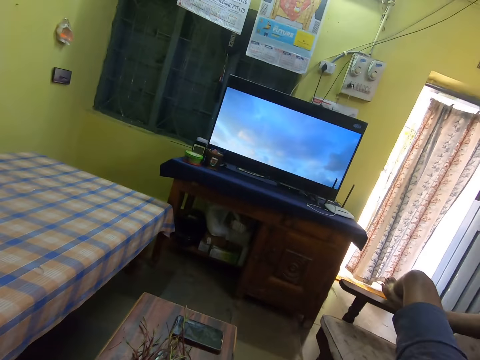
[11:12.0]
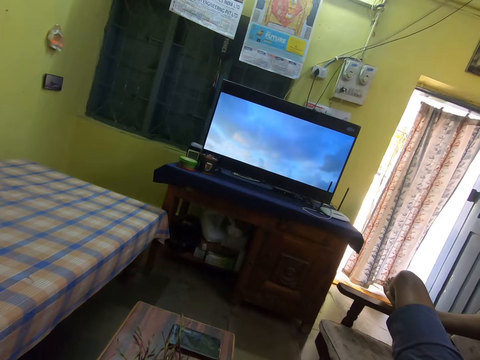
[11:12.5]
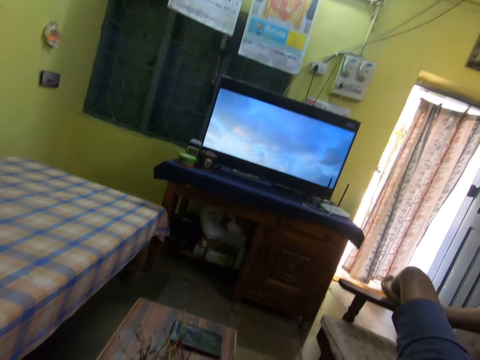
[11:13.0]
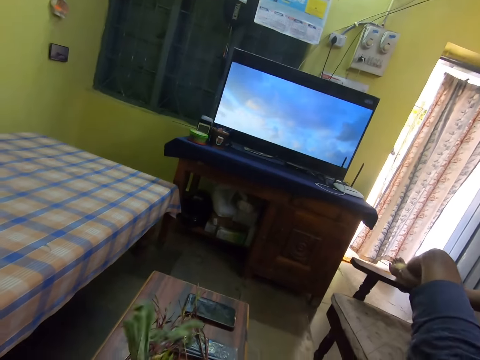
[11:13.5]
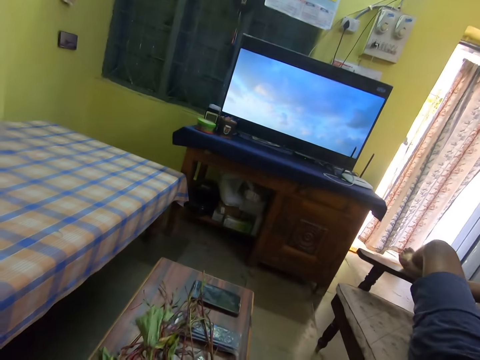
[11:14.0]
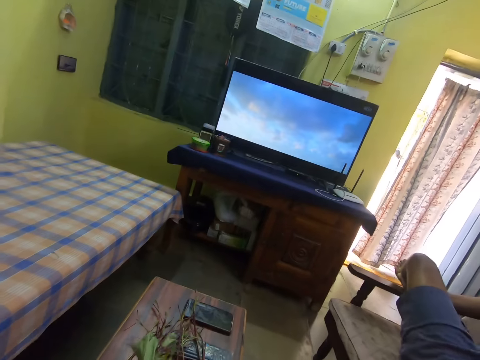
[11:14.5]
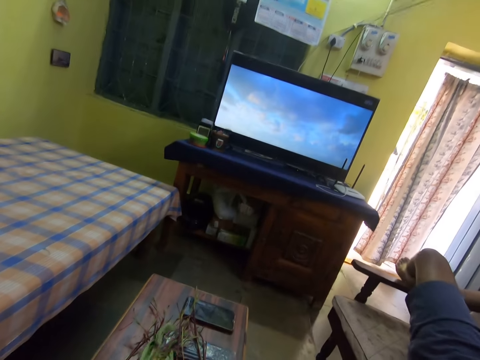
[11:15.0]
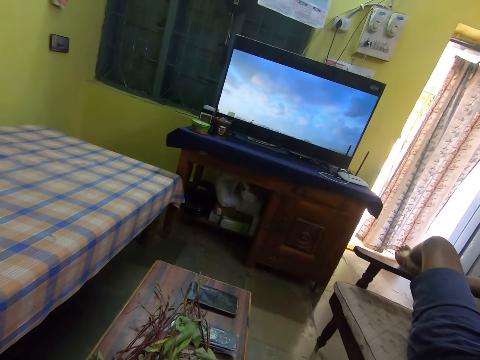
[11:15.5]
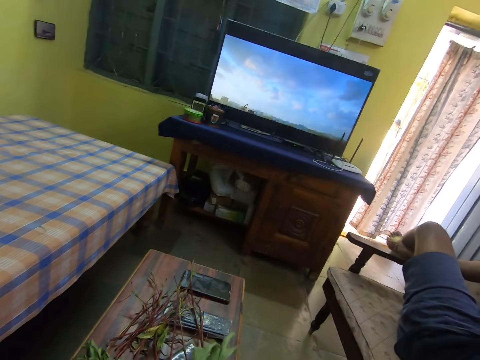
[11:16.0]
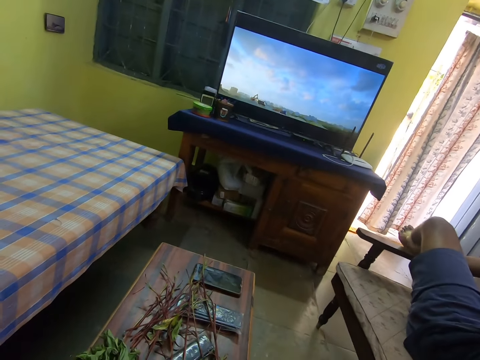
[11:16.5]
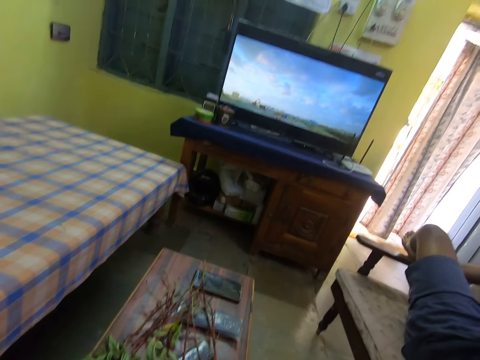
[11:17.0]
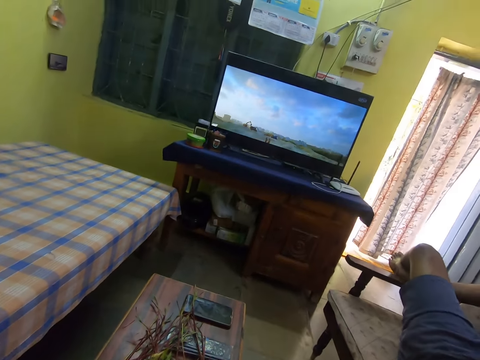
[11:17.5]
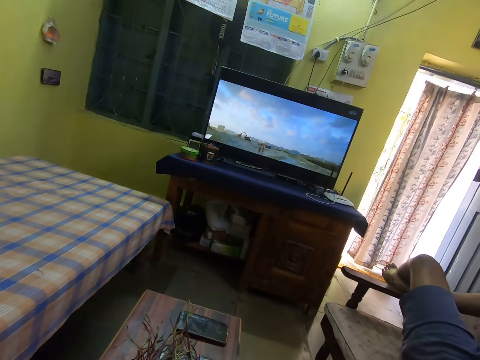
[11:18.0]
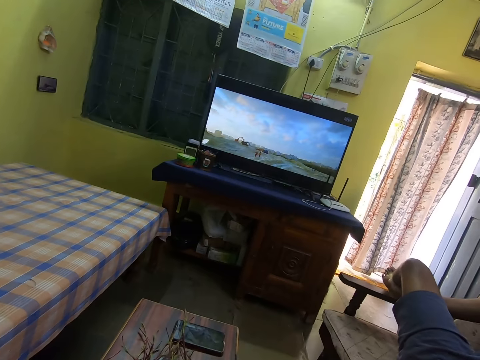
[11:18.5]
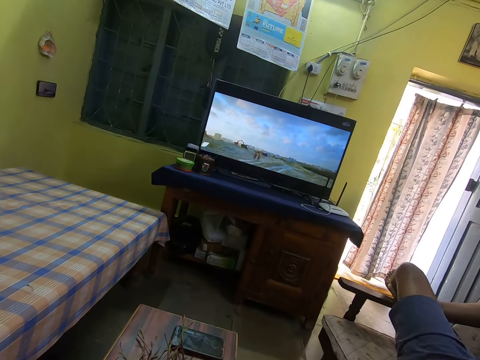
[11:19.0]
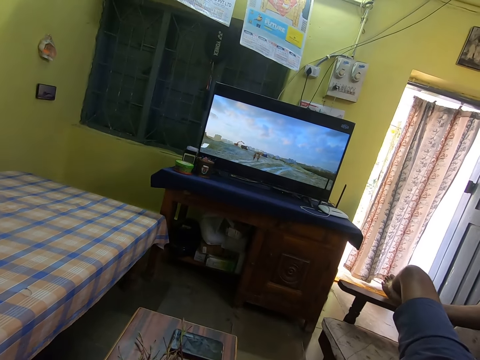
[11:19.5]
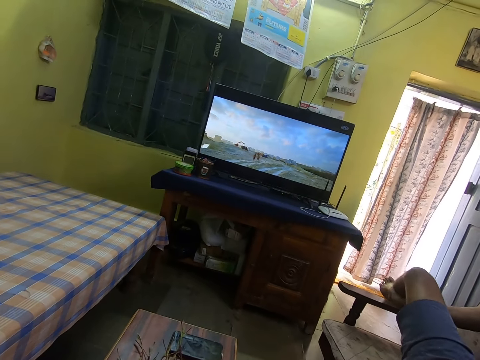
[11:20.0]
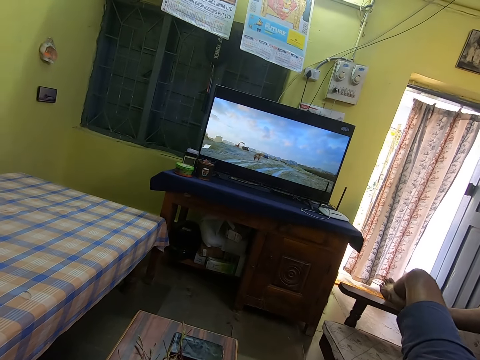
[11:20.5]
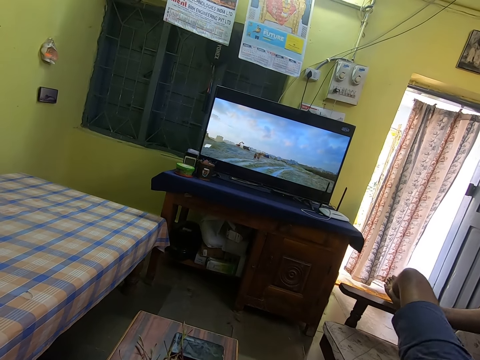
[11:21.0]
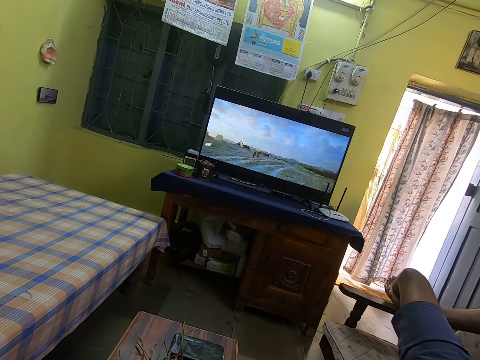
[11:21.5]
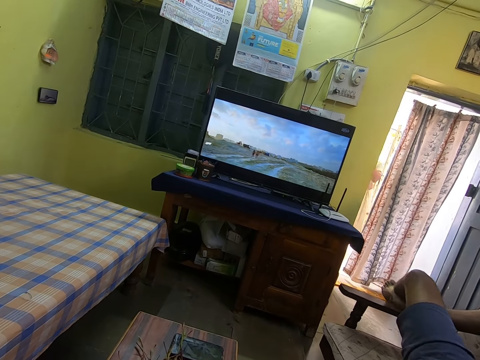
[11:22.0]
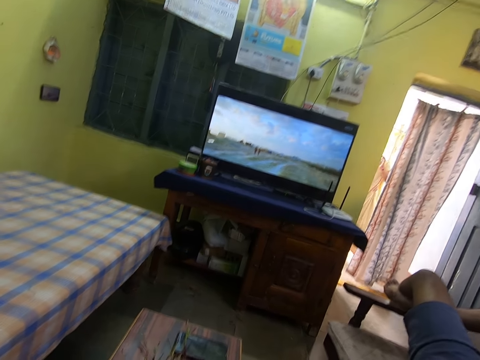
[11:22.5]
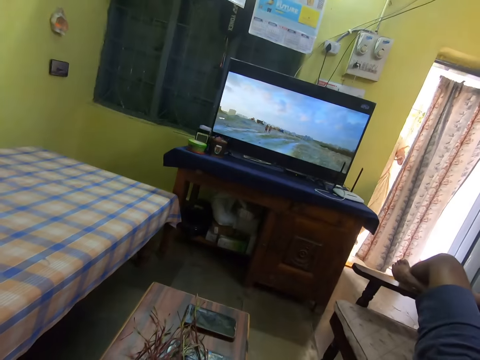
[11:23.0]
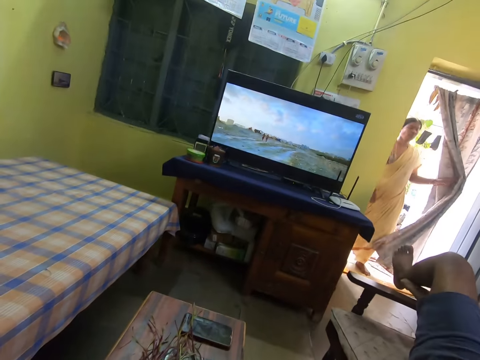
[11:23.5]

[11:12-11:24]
The camera wearer plucks the vegetable. They watch TV in the room.

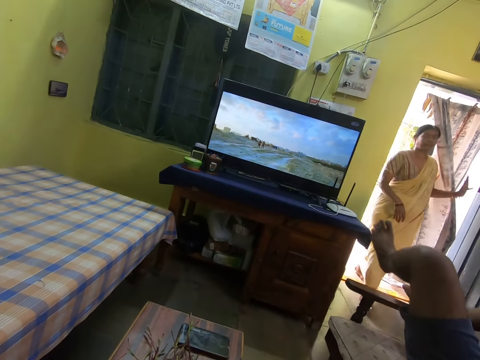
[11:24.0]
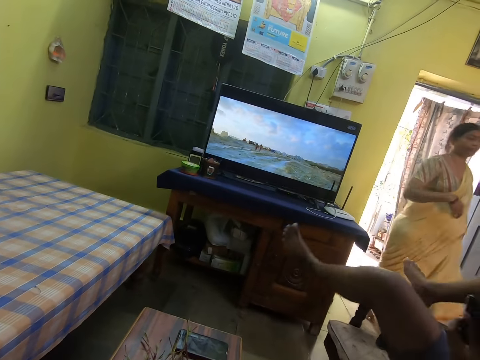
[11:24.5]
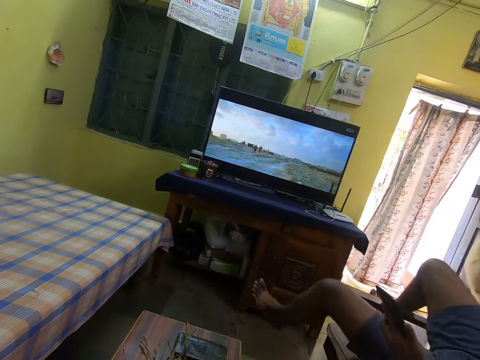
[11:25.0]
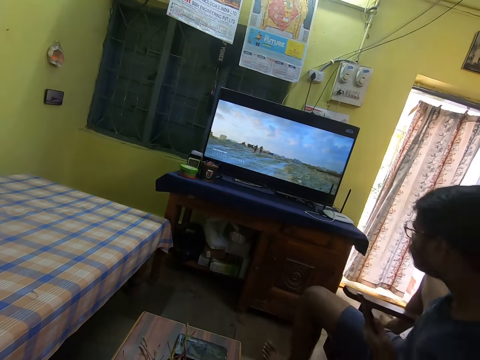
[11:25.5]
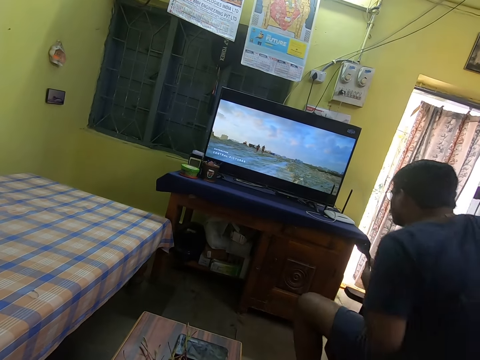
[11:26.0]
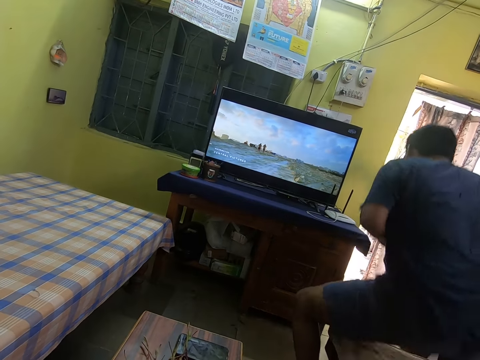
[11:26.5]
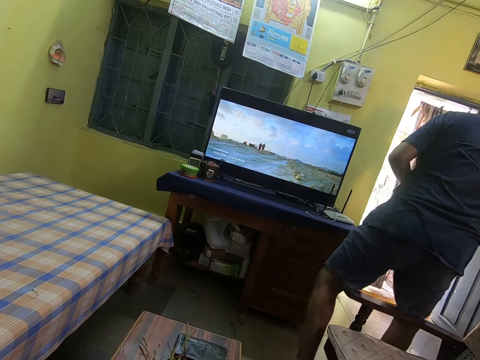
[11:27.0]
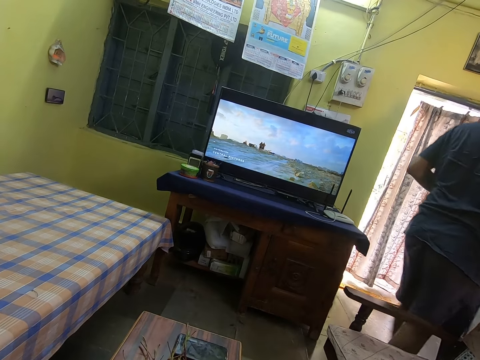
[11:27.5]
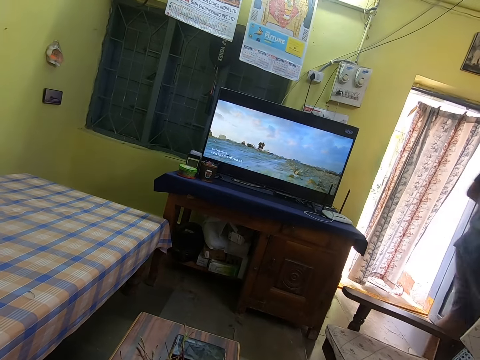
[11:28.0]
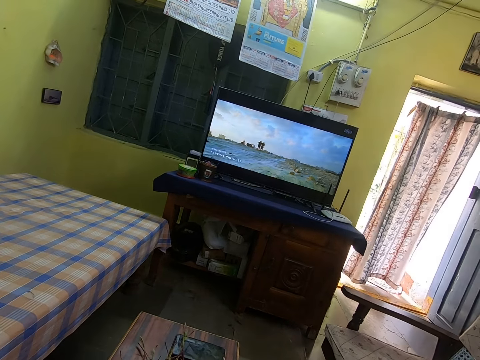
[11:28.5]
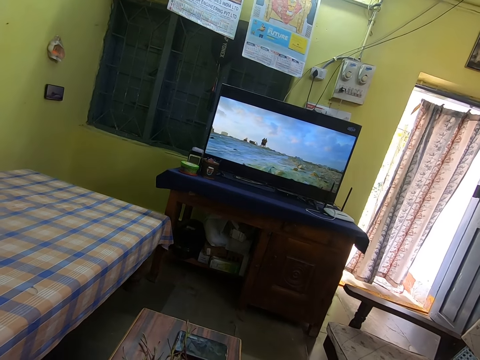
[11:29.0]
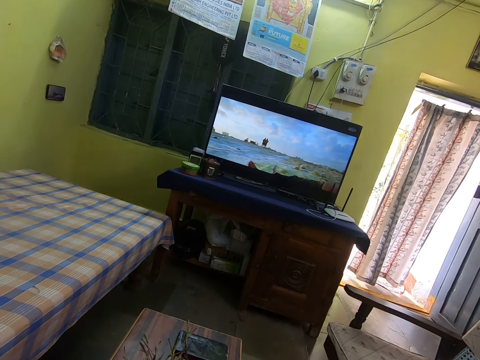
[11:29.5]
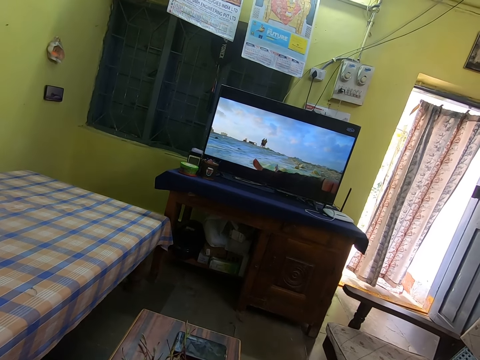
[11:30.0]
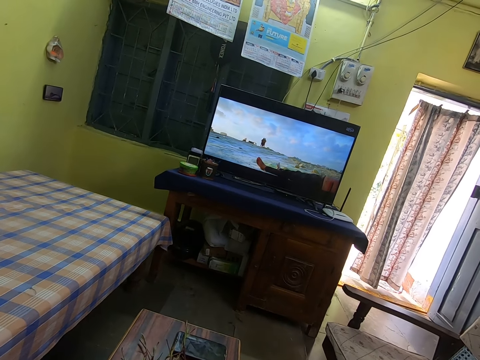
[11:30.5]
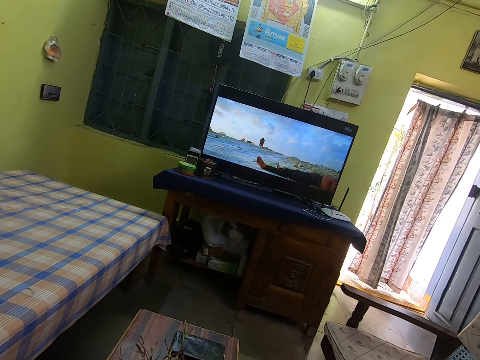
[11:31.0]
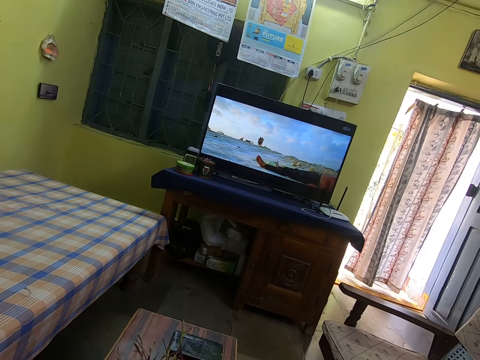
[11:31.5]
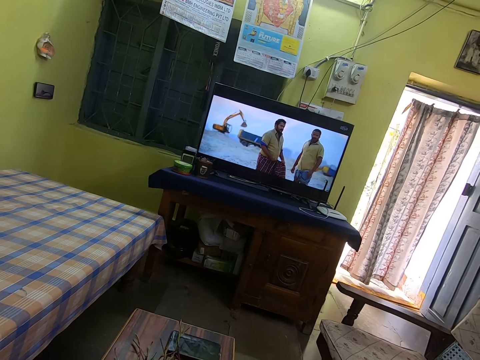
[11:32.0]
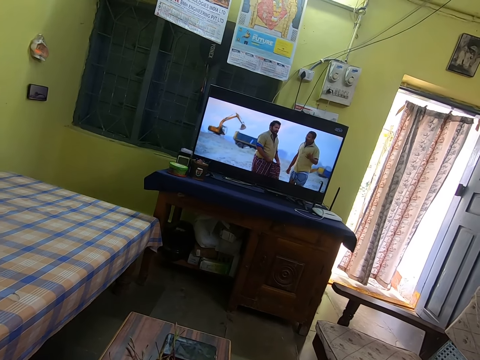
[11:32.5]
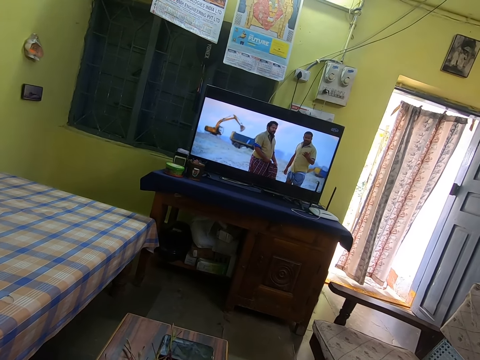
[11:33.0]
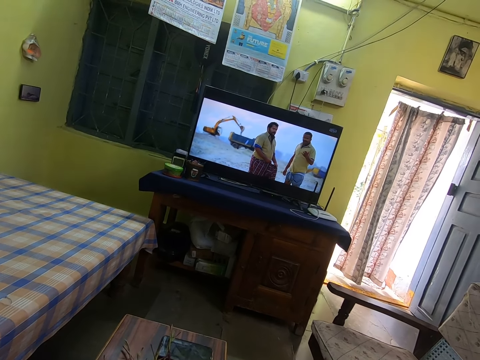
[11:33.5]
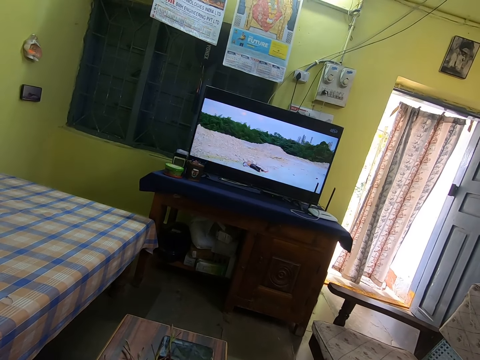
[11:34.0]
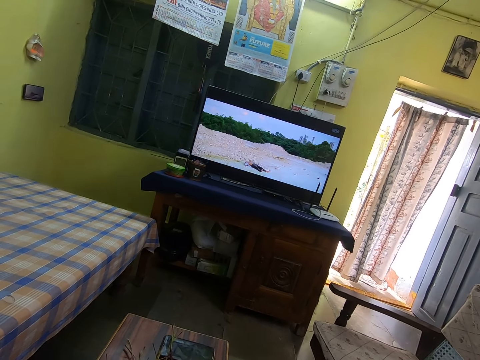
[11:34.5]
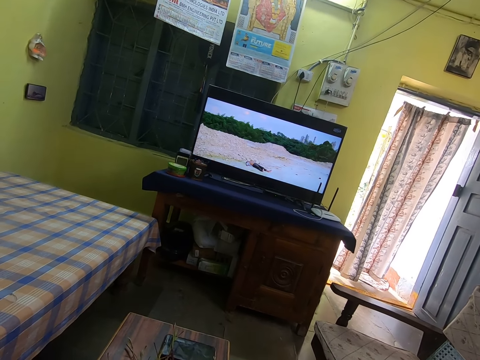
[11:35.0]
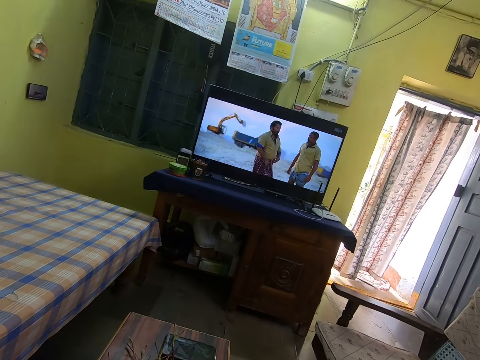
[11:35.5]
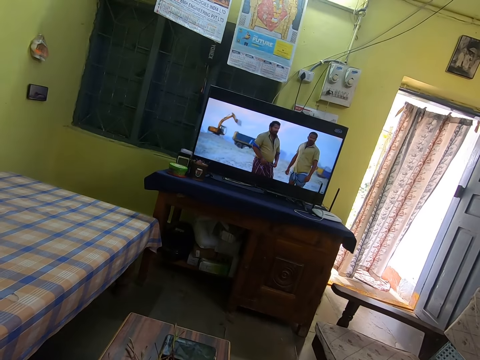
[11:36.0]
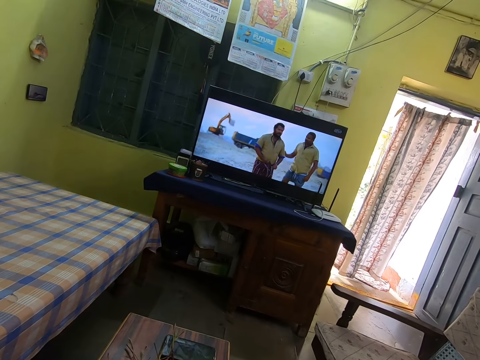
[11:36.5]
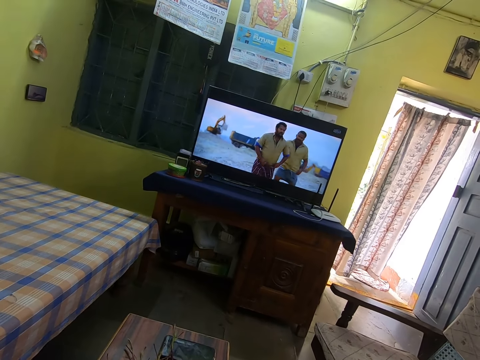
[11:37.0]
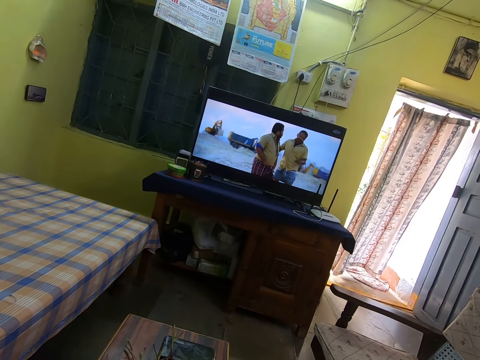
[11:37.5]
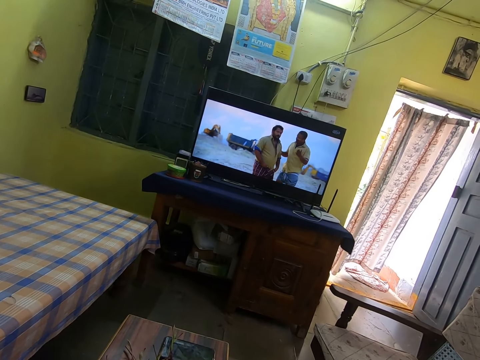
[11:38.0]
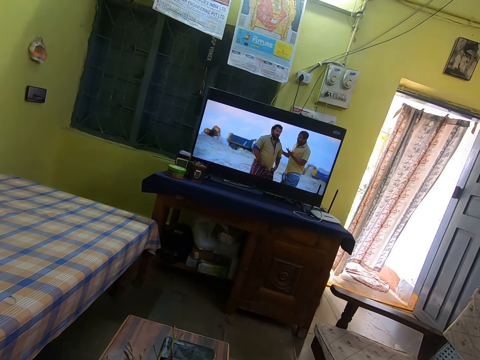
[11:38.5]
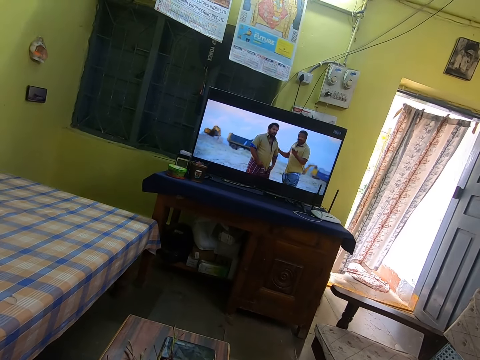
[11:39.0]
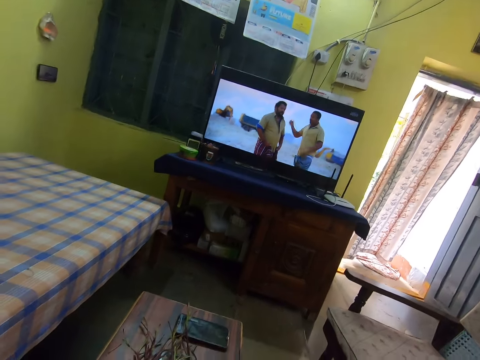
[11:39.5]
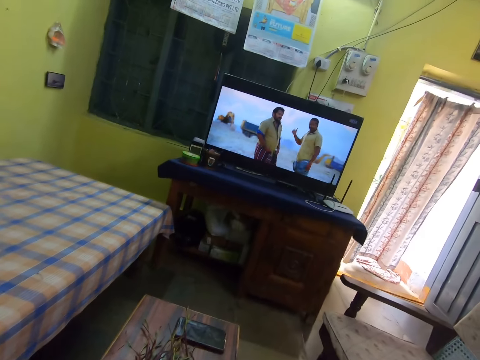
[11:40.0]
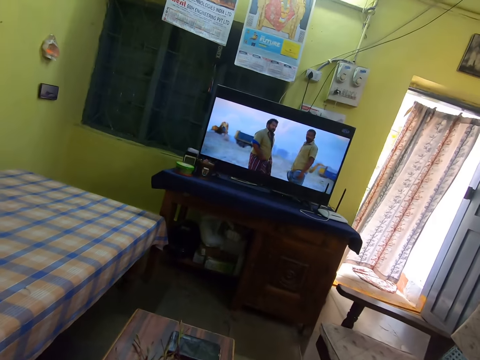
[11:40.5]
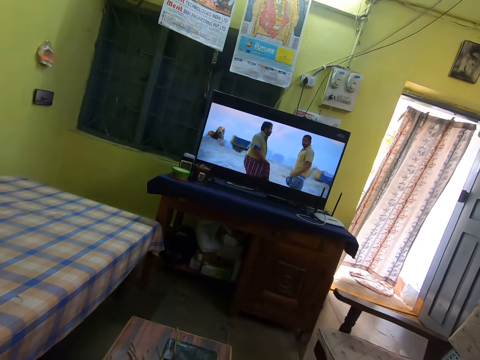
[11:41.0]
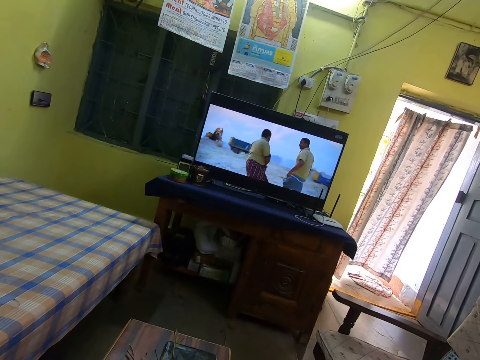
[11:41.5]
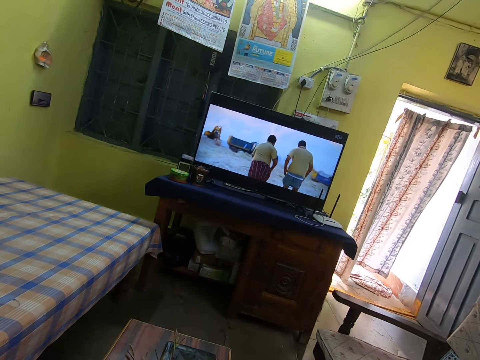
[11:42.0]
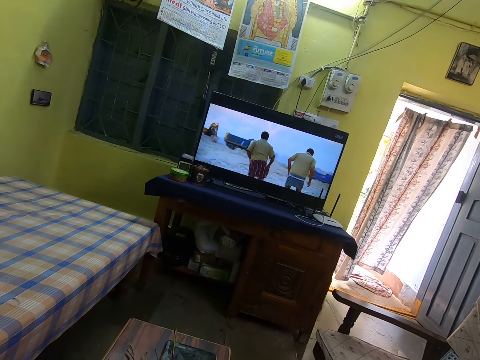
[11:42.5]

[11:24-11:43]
A person stands up. The camera wearer walks away. They watch the TV.
